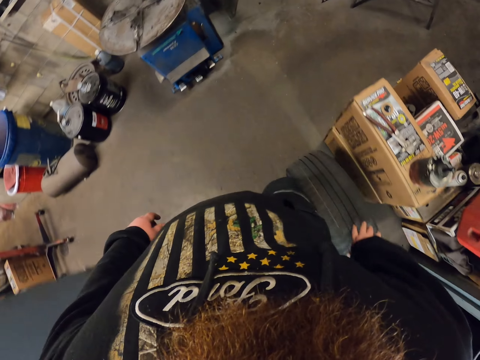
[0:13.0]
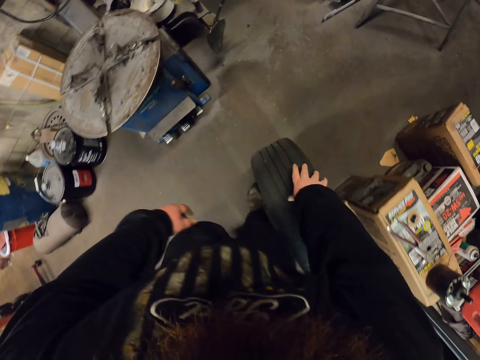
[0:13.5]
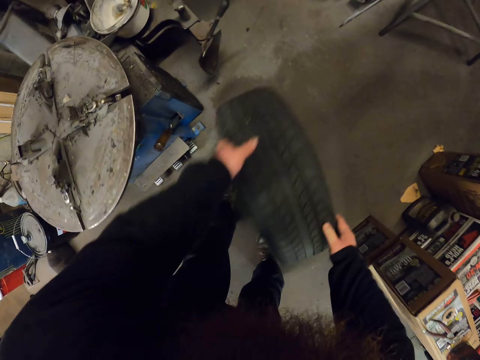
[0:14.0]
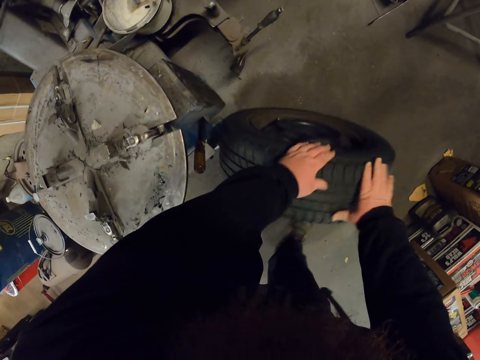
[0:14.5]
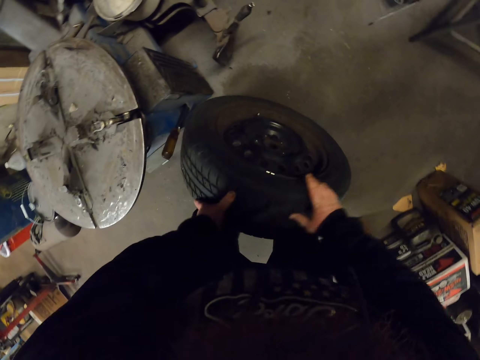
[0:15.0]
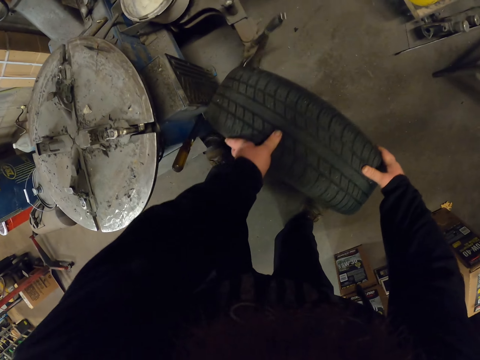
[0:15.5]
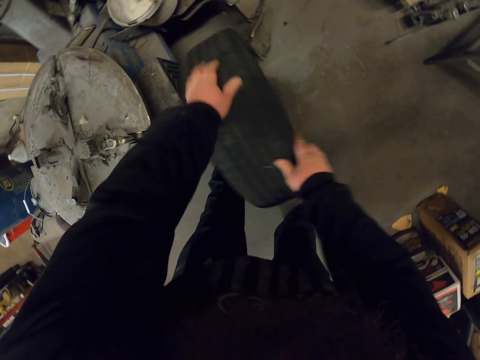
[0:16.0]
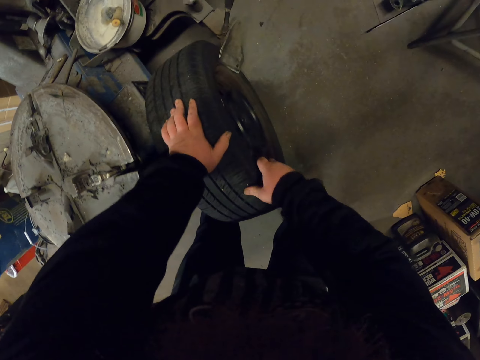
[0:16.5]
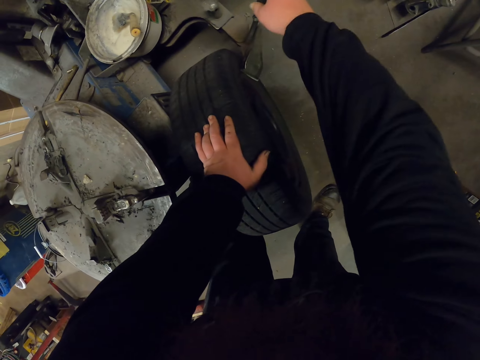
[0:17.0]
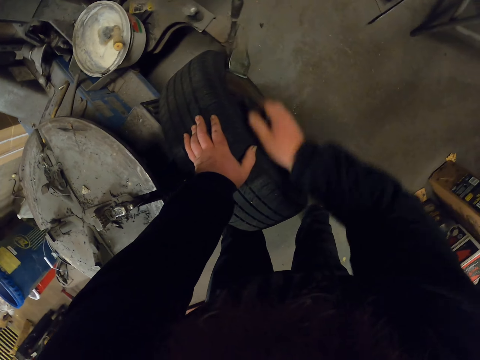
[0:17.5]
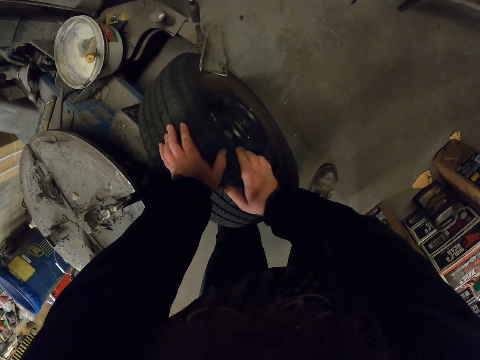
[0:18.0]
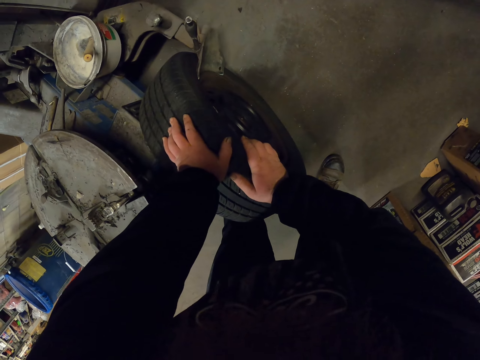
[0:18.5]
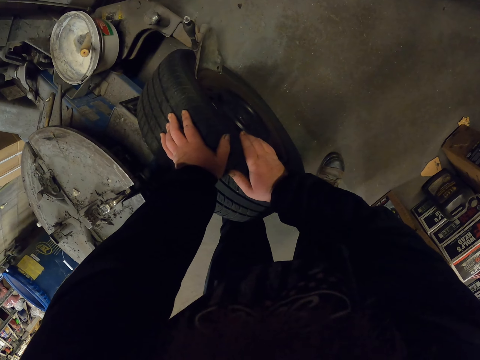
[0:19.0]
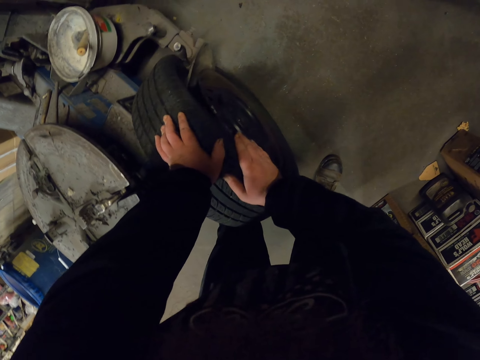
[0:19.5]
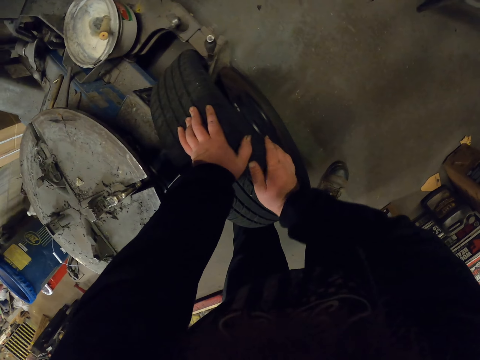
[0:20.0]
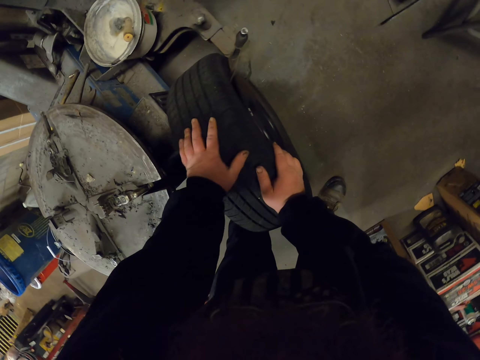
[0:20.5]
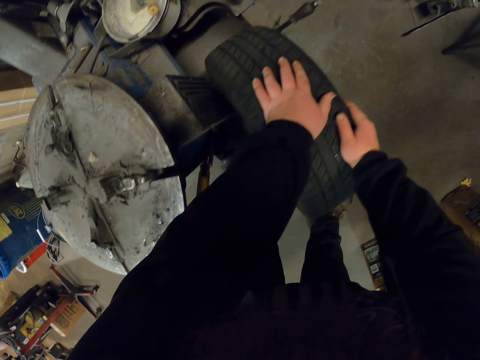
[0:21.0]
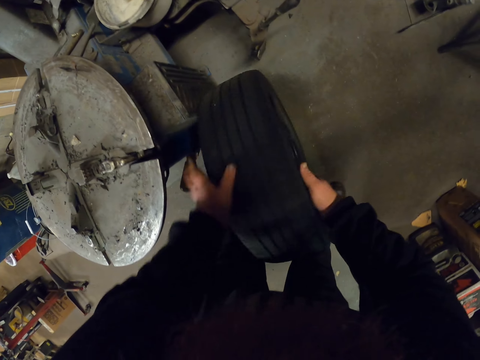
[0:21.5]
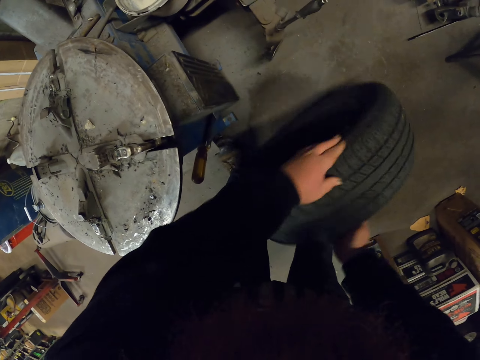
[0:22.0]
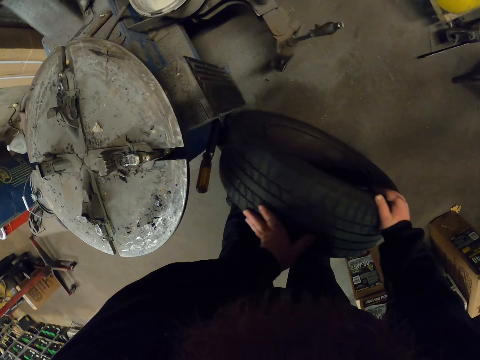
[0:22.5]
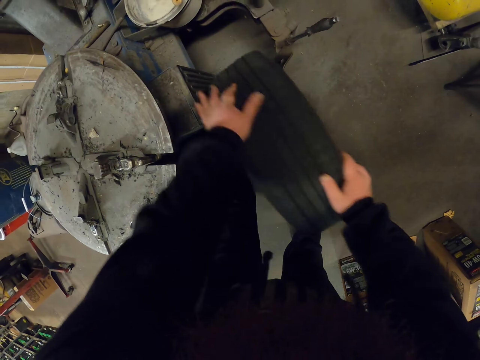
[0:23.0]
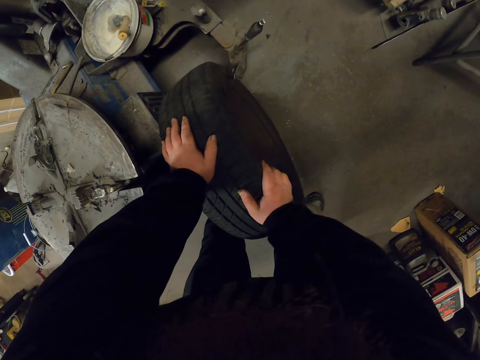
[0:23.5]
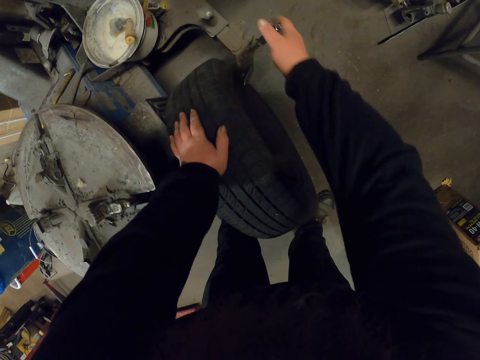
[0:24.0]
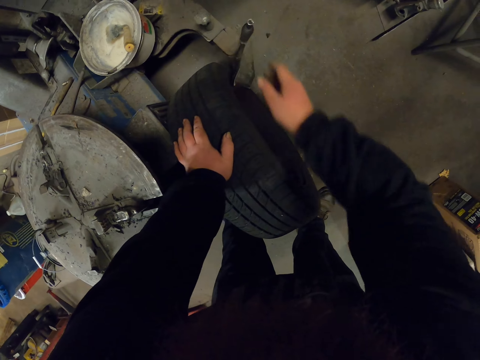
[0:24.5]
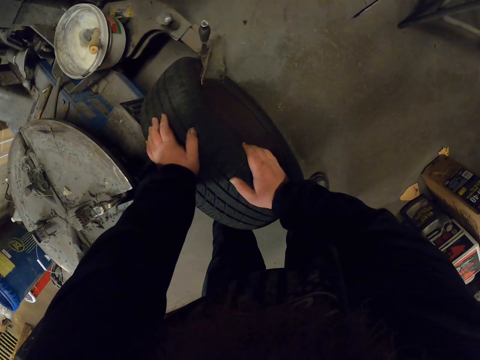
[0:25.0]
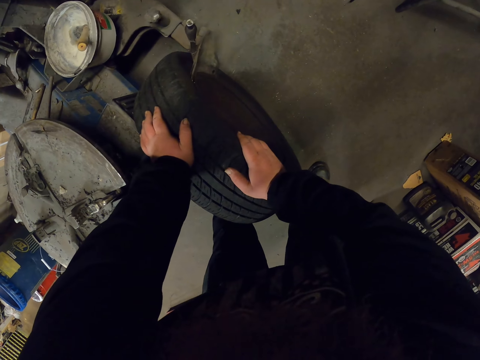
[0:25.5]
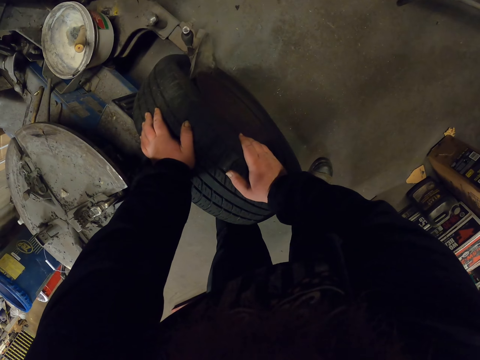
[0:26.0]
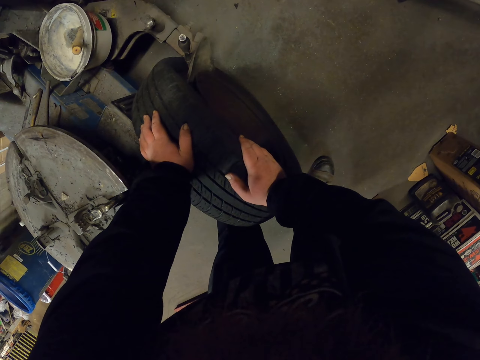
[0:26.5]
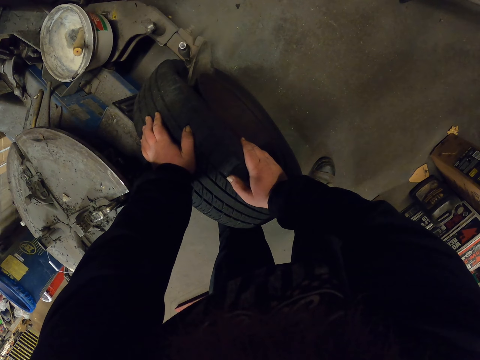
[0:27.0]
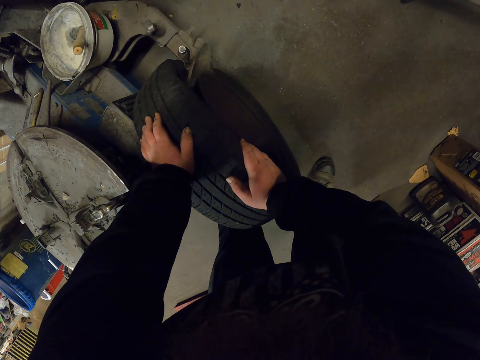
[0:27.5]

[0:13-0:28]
The camera wearer rotates the wheel. They place the wheel in the tyre changer machine, fix the wheel in the bead breaker, operate the bead breaker, turn on the bead breaker and remove the rim with the bead breaker. They move the wheel. They rotate the wheel. They place the wheel in the tyre changer machine, fix the wheel in the bead breaker, operate the bead breaker, turn on the machine and remove the rim with the bead breaker.

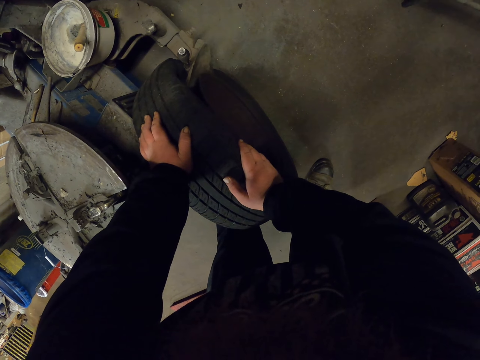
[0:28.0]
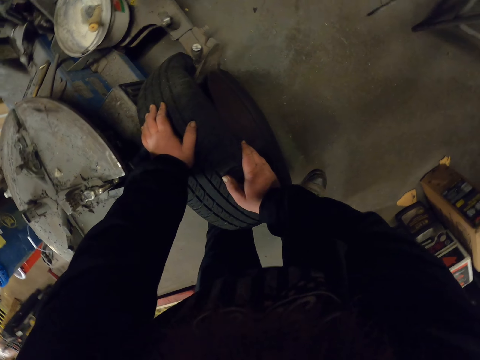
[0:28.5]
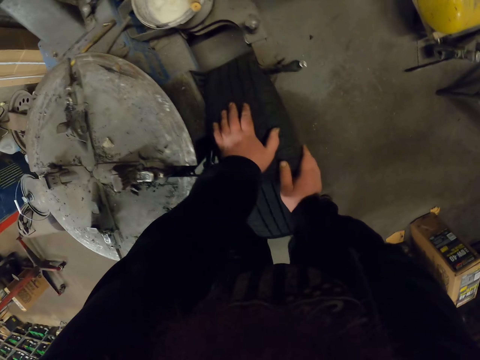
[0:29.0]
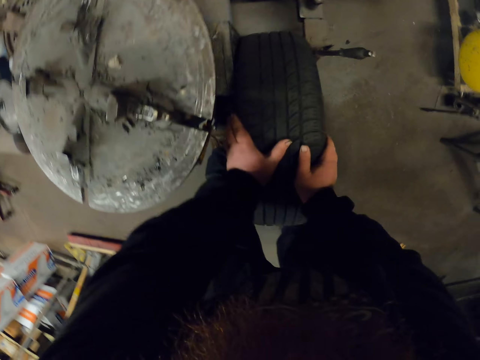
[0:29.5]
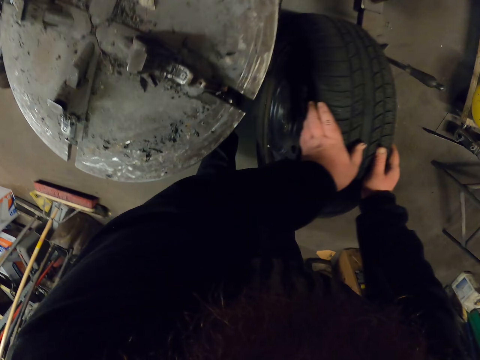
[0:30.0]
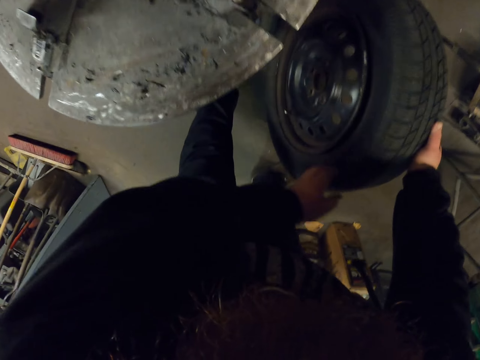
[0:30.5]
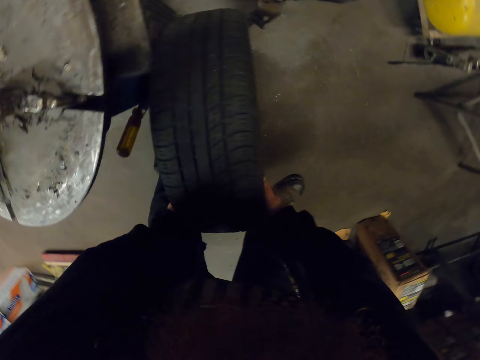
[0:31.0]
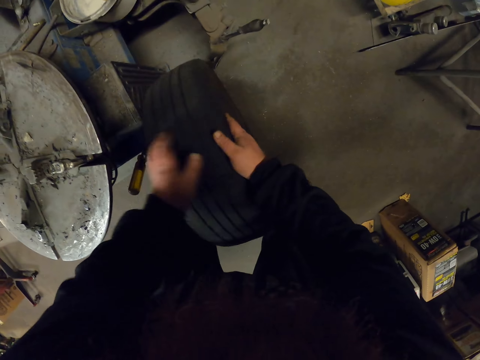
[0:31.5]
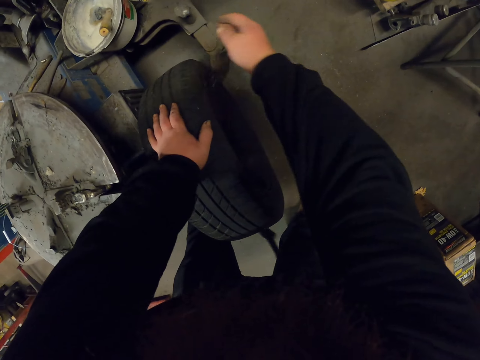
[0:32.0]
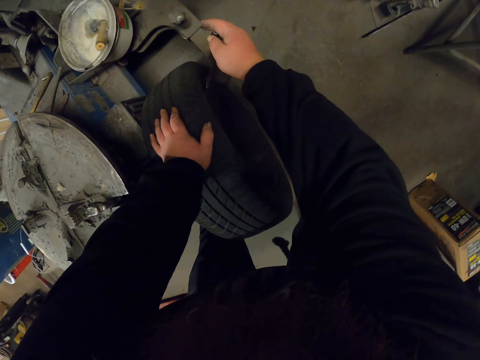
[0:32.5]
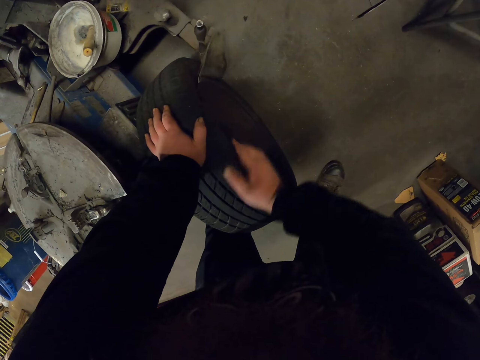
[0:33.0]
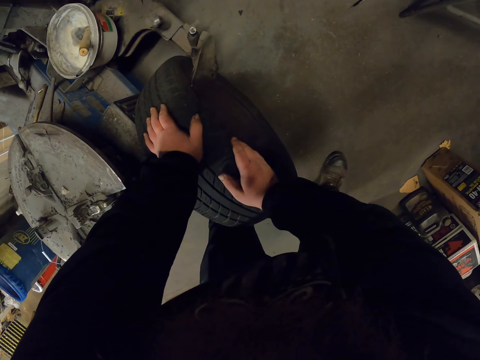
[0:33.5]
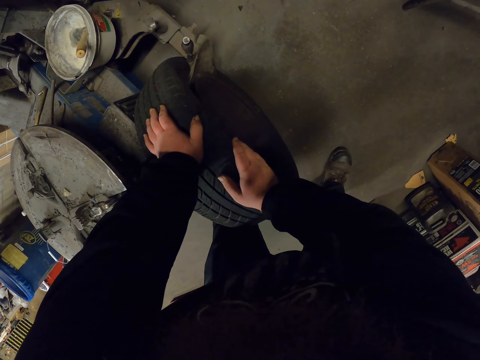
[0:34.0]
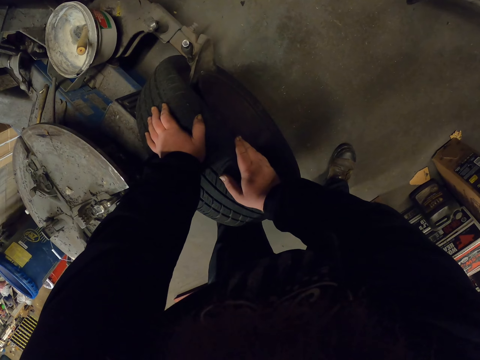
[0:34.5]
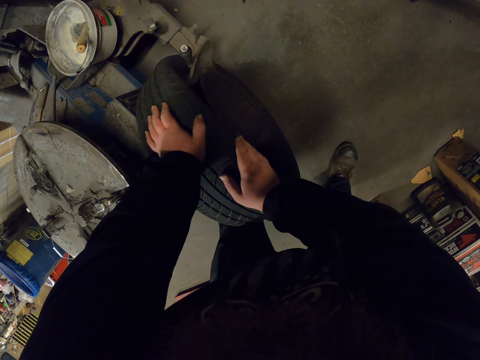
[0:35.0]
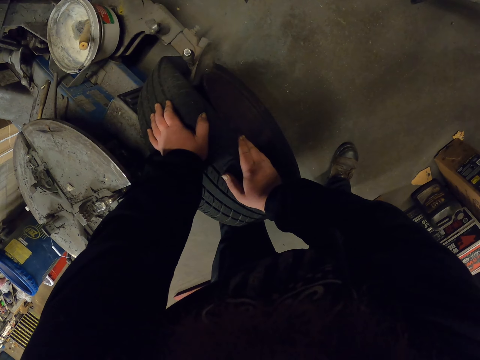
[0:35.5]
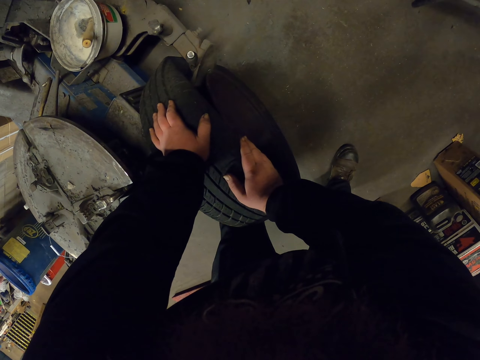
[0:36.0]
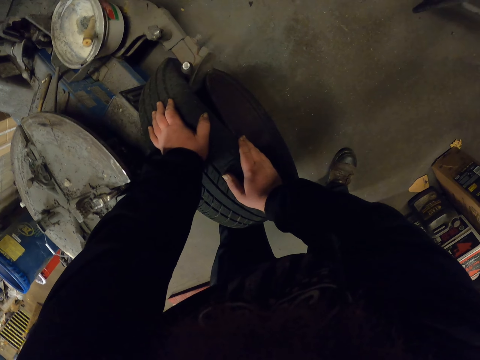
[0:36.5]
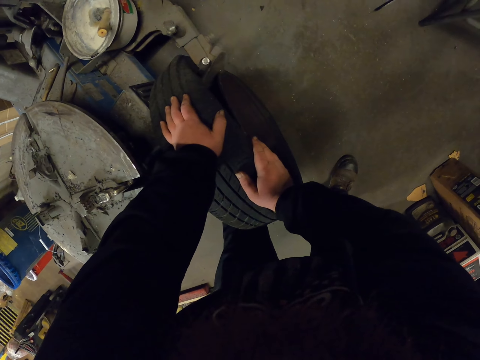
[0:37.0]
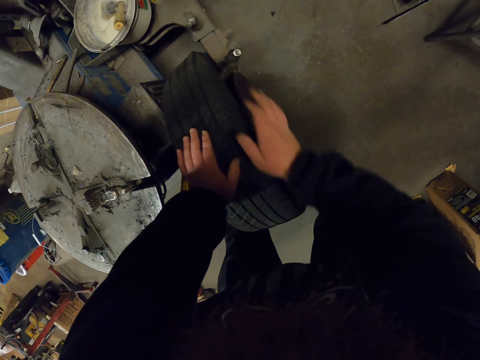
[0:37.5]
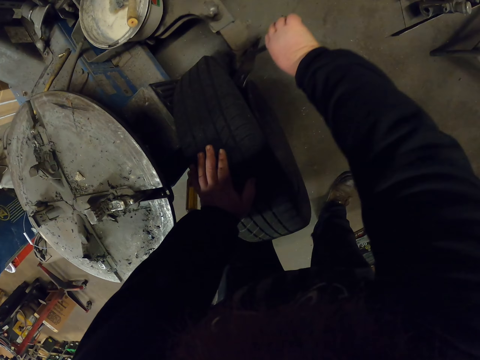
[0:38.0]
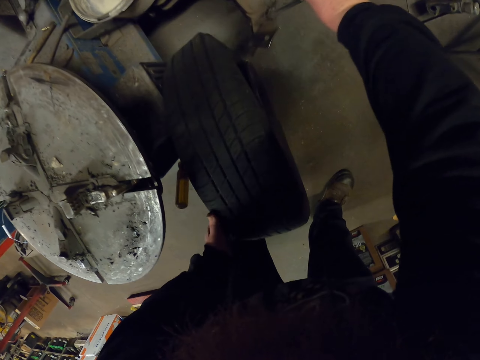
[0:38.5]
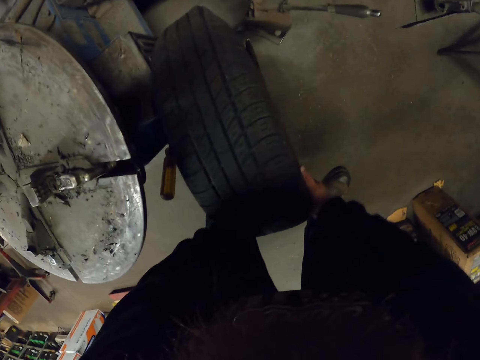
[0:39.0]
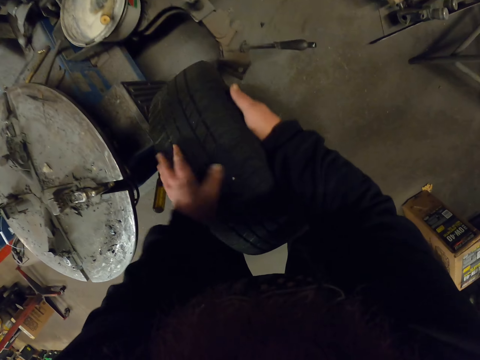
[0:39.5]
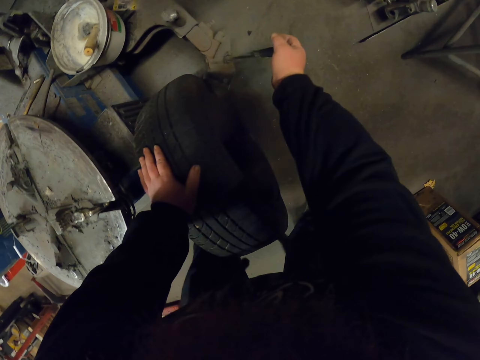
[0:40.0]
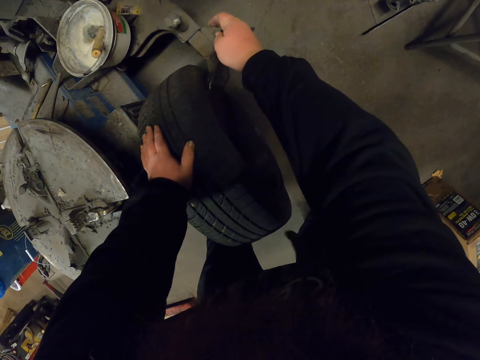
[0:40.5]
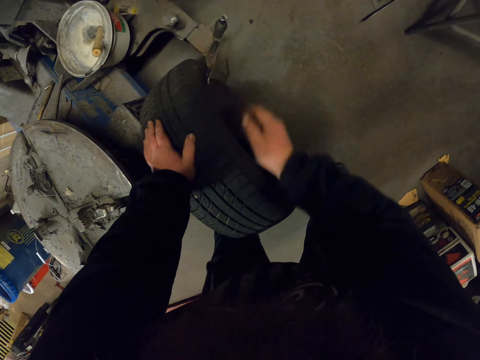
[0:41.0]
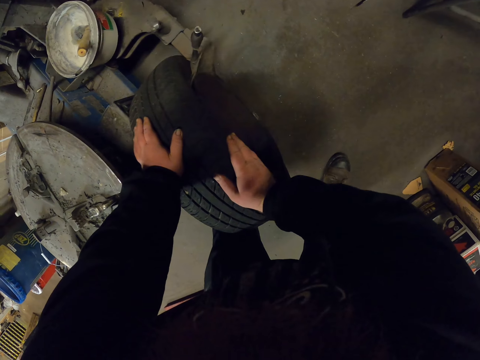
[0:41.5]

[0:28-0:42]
The camera wearer moves the wheel. They rotate the wheel into the bead breaker. They operate the bead breaker, turn on the bead breaker and remove the rim with the bead breaker. They move the bead breaker. They remove the bead breaker from the wheel. They rotate the wheel into the bead breaker. They operate the bead breaker and turn on the bead breaker.
